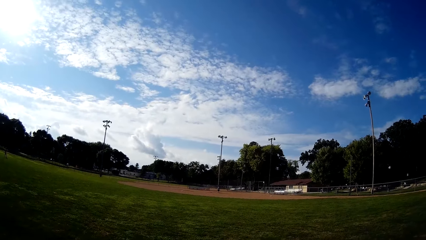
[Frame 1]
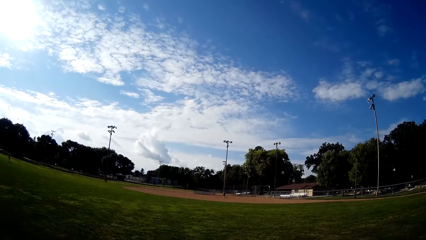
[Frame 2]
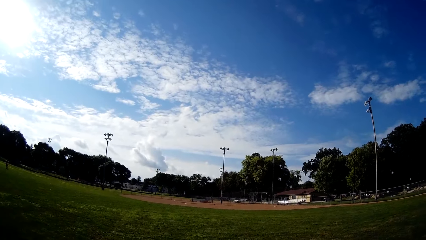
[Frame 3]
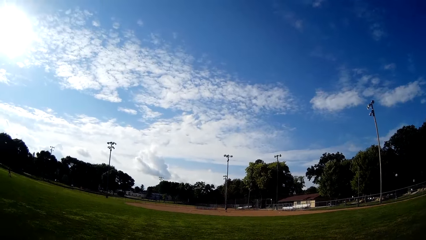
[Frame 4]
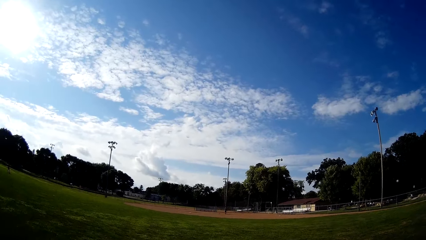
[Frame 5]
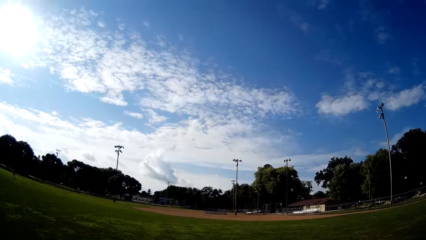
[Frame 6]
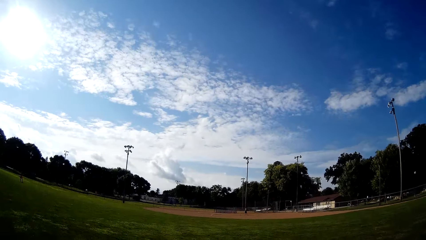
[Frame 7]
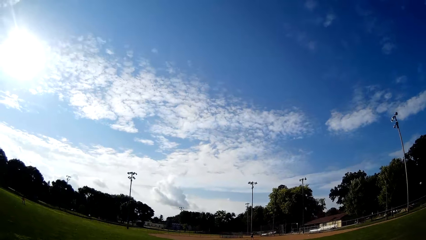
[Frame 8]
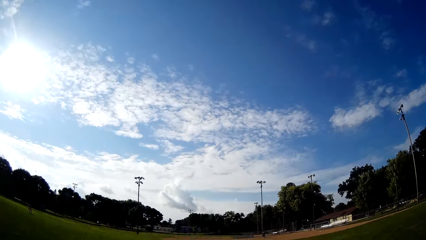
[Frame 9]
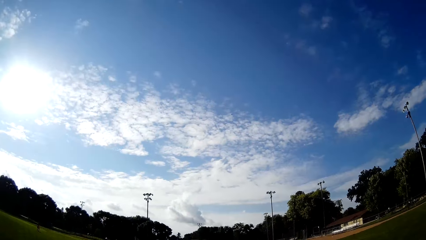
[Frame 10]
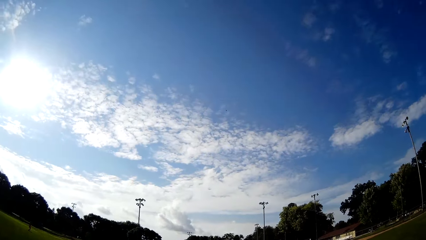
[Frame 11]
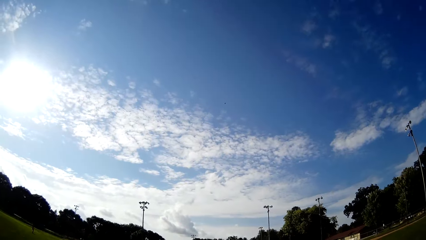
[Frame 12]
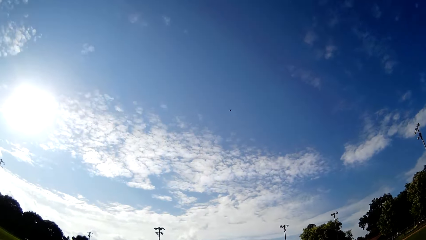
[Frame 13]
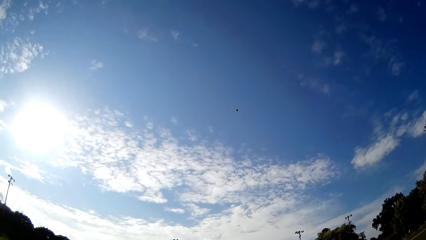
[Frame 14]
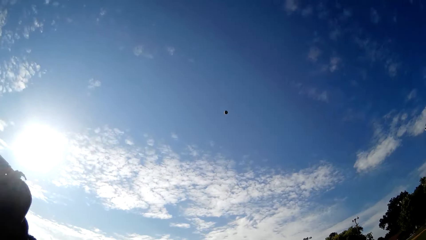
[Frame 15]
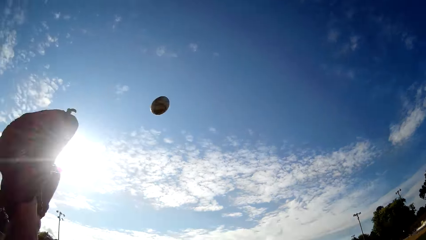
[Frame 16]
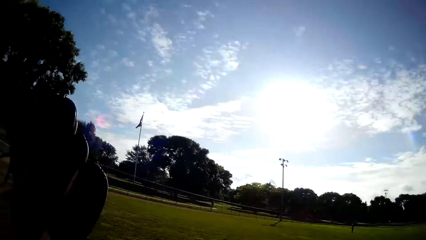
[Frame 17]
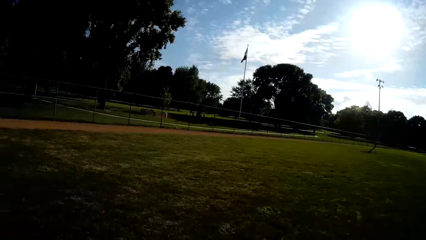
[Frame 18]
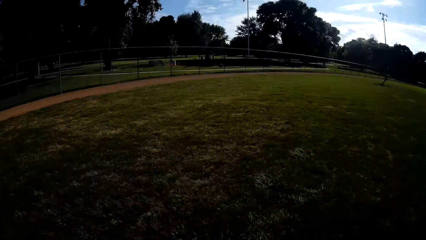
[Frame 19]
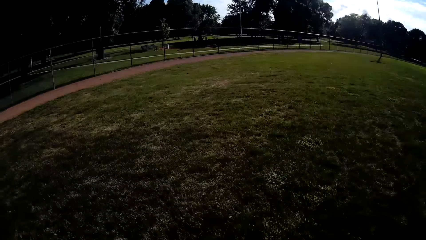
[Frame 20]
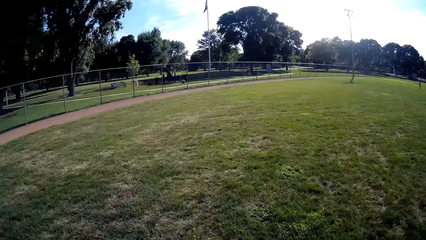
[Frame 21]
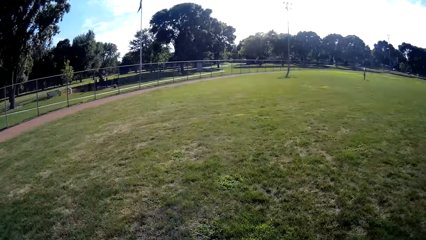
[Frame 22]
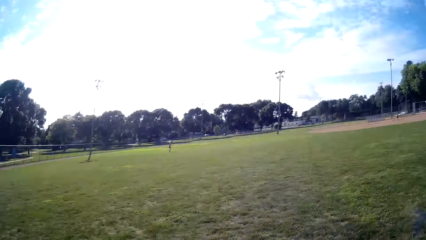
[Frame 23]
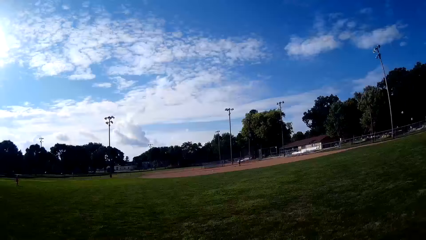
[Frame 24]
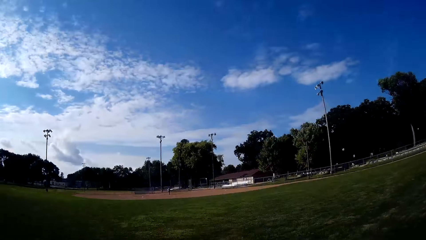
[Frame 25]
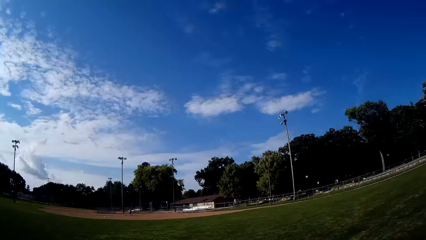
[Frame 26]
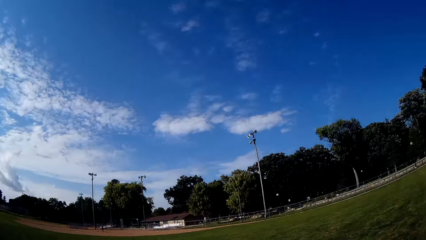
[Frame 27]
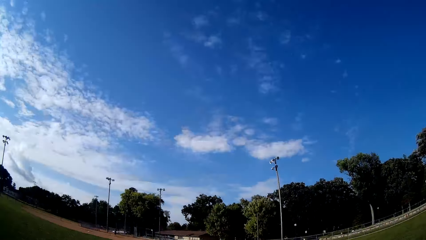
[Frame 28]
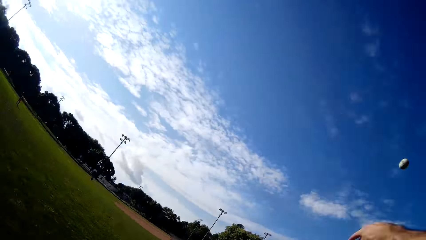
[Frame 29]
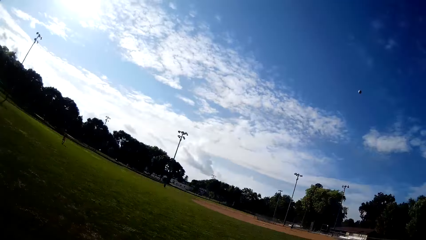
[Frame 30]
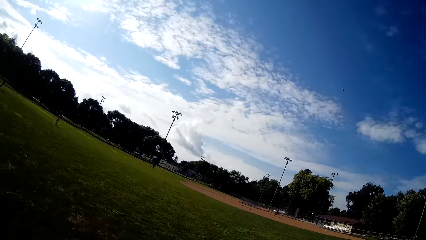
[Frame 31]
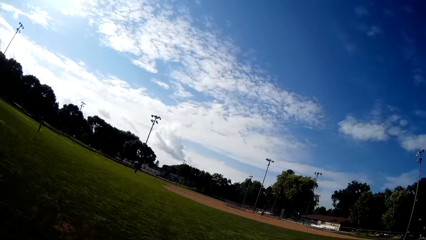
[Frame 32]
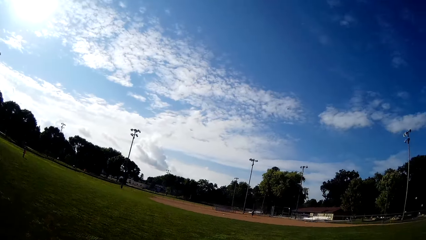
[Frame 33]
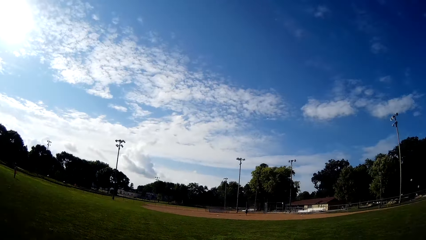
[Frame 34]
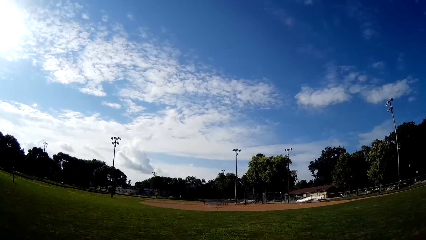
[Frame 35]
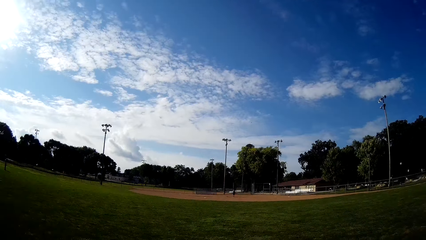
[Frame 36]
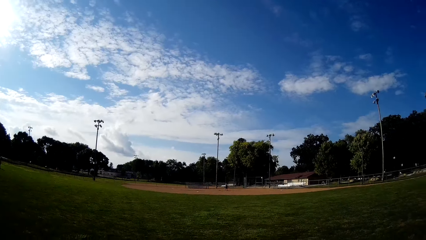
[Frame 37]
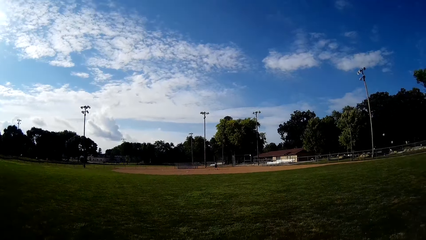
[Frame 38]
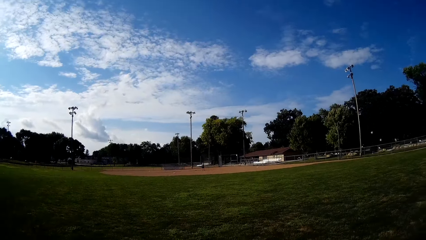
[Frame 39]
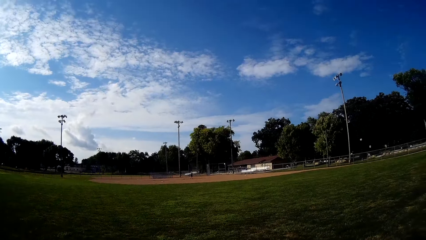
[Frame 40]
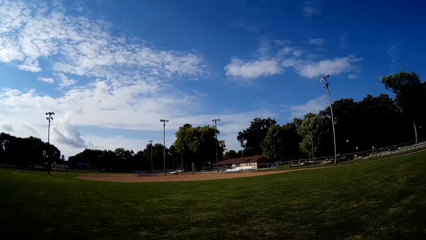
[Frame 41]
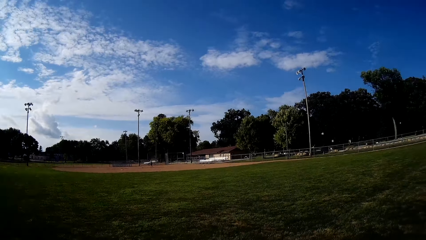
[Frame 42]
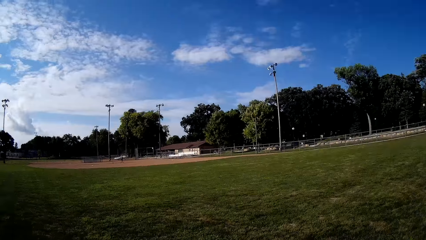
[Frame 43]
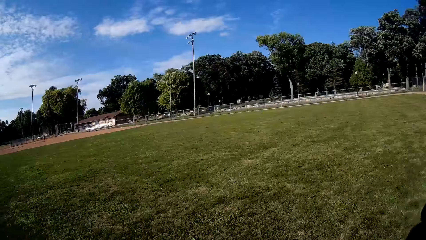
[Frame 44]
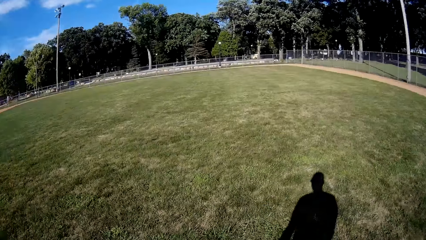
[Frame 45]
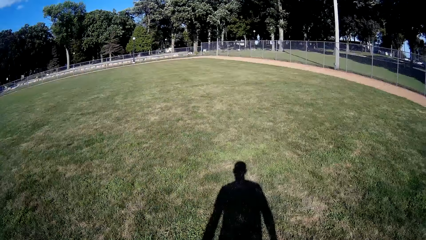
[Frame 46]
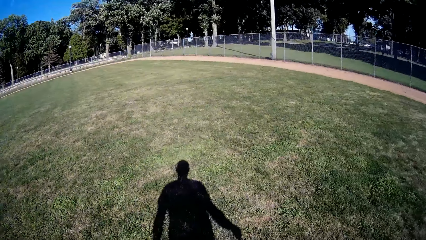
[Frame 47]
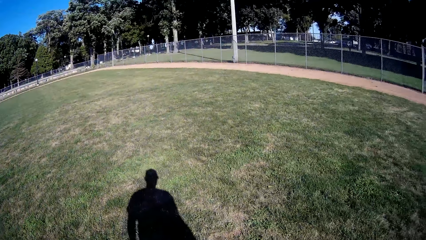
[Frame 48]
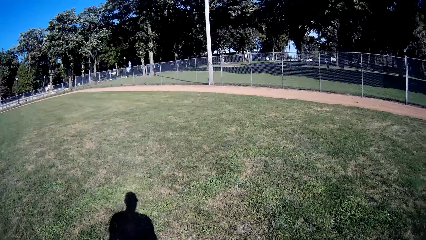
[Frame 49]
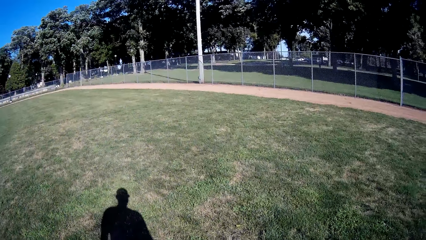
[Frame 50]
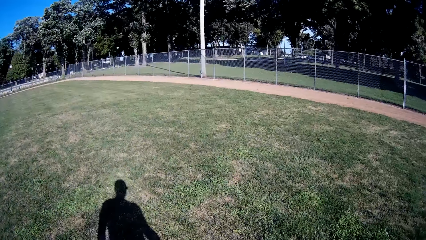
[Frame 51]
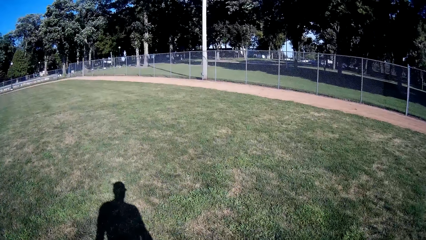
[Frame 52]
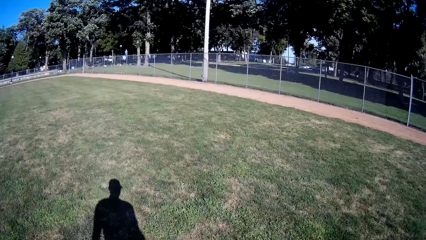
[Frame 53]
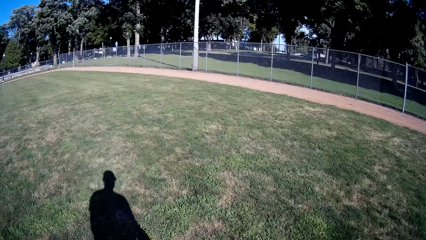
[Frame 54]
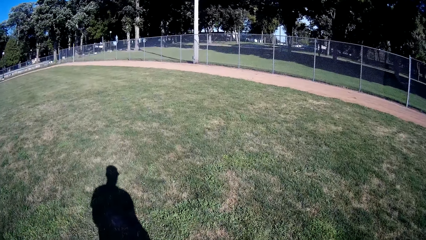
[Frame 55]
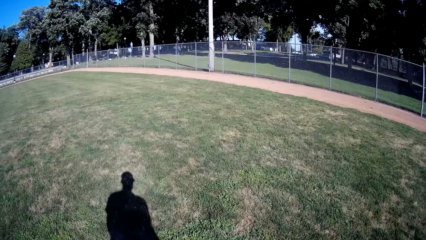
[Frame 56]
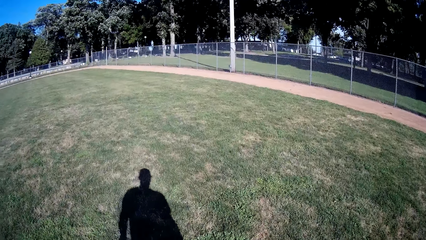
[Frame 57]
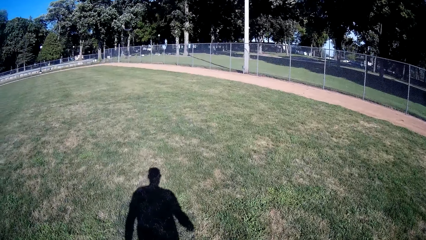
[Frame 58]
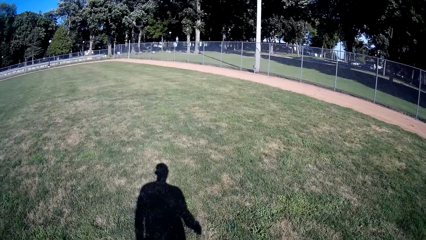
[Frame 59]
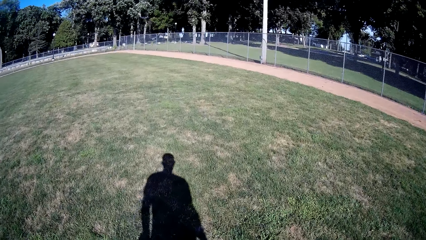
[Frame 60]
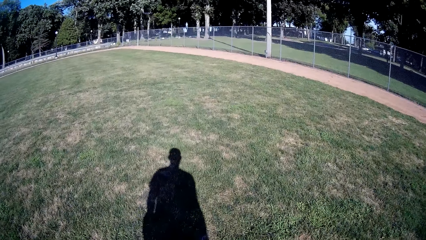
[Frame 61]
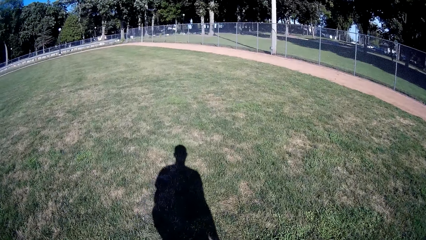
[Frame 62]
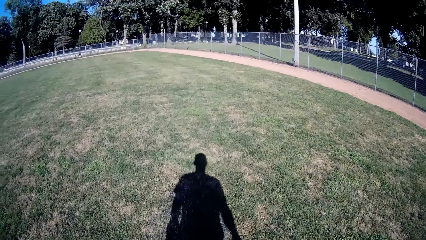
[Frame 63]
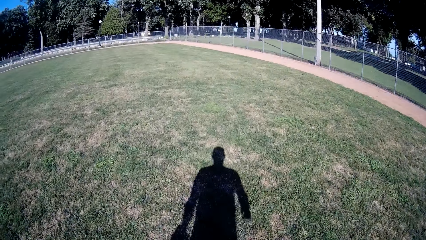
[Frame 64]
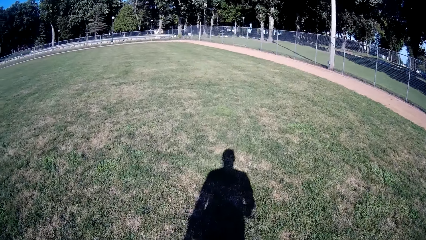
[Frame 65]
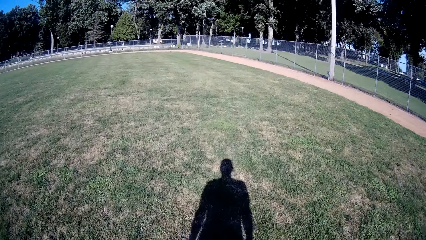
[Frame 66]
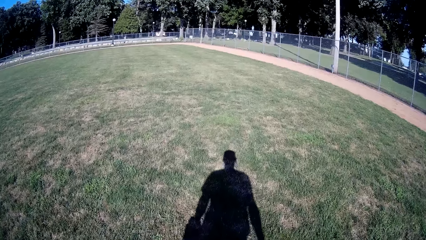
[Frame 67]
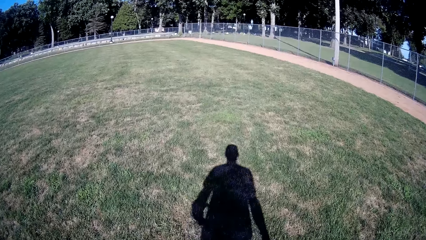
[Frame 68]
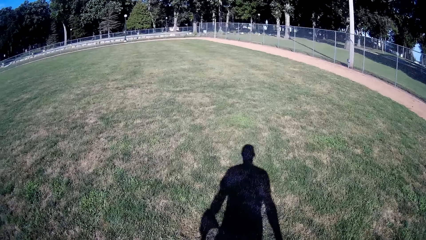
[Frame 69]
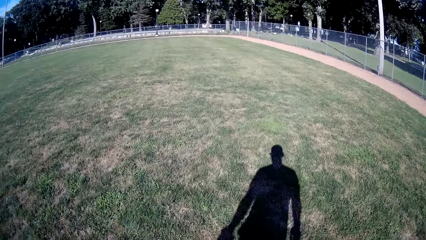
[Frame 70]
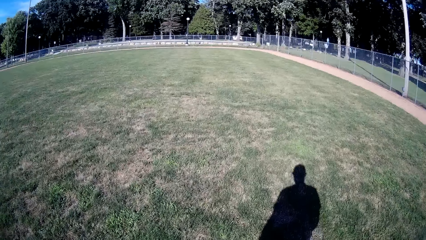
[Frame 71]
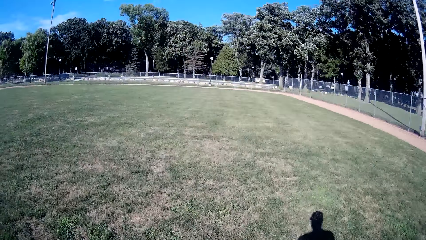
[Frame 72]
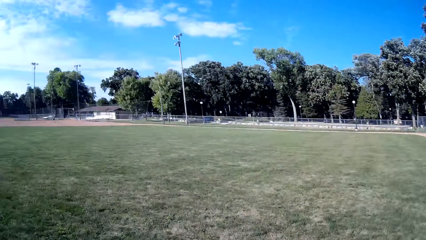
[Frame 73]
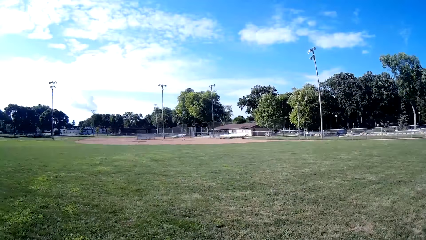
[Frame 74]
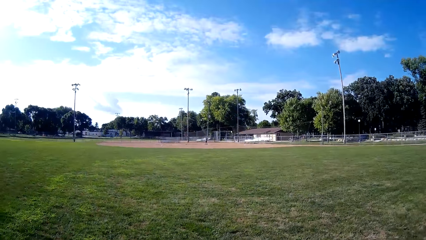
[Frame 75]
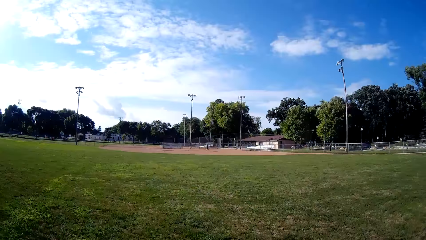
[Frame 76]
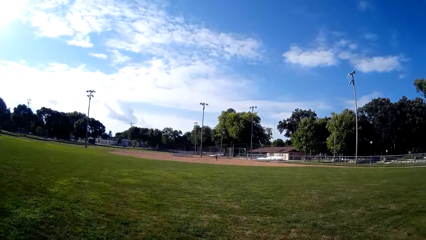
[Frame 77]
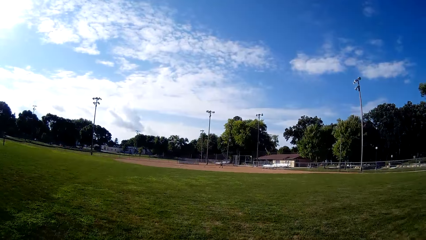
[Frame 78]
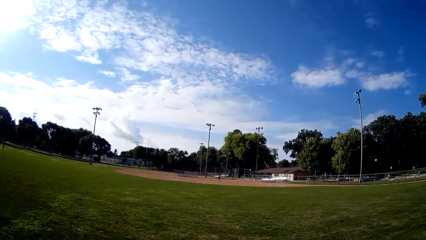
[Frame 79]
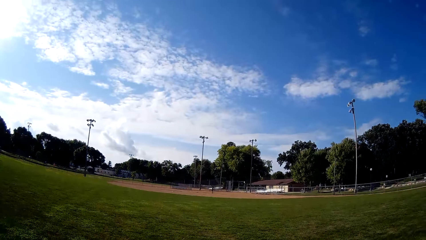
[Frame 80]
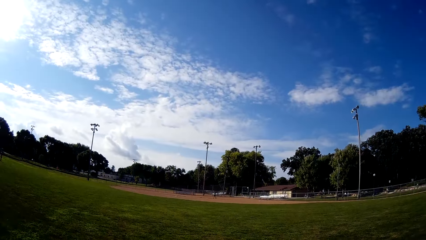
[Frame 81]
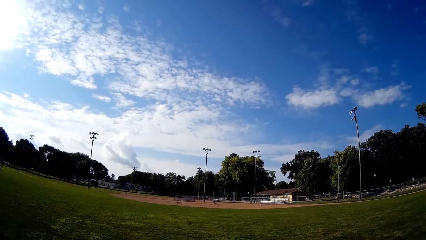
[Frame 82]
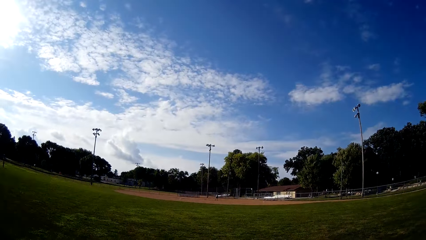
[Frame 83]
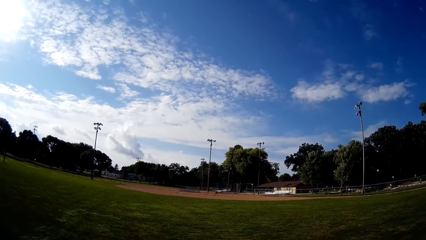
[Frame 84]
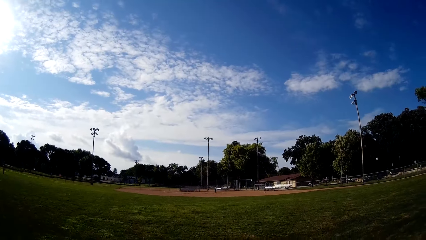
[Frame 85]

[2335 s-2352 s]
The camera wearer runs towards the ball. They catch the baseball. They throw the baseball to the man. They walk forward on the field.
